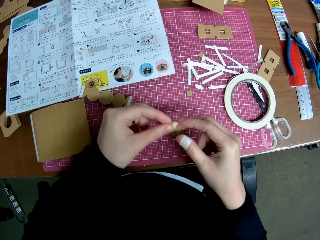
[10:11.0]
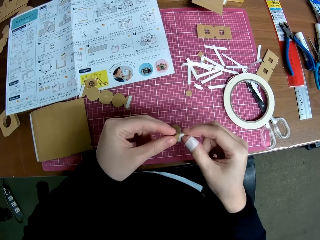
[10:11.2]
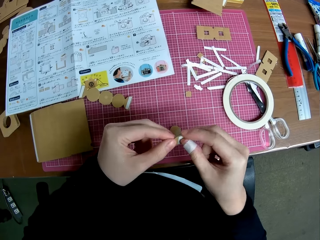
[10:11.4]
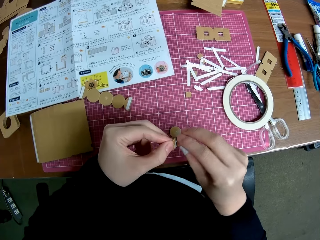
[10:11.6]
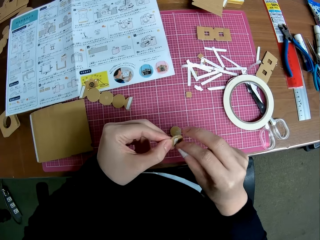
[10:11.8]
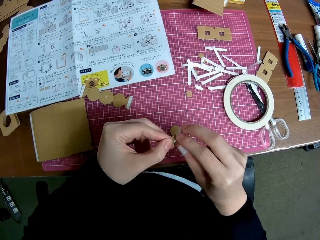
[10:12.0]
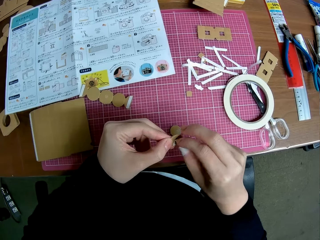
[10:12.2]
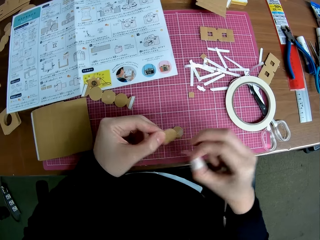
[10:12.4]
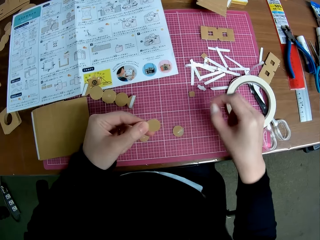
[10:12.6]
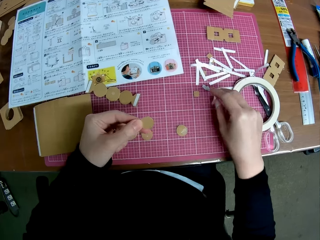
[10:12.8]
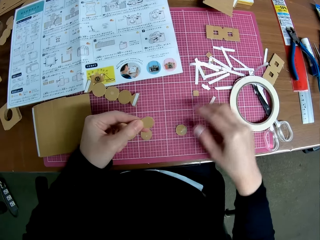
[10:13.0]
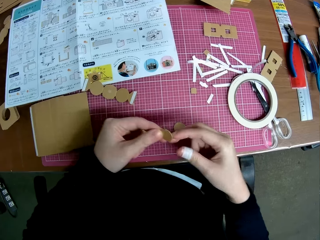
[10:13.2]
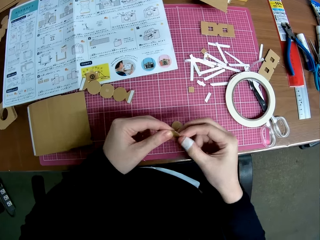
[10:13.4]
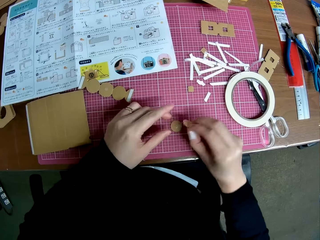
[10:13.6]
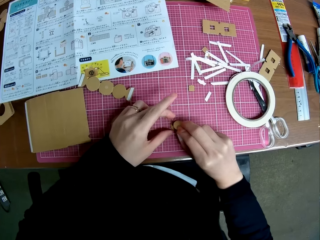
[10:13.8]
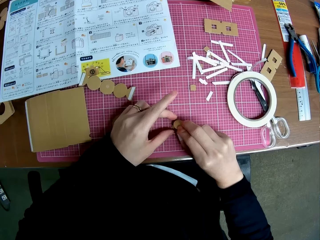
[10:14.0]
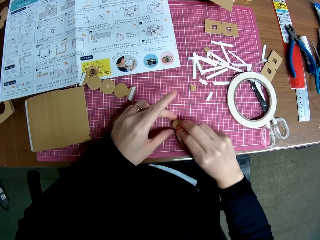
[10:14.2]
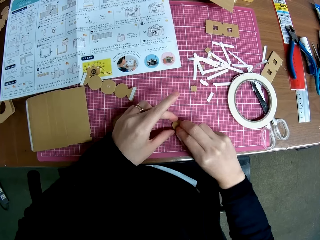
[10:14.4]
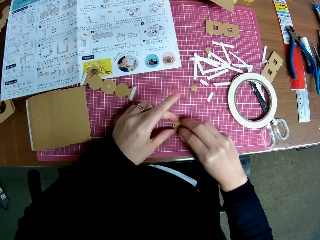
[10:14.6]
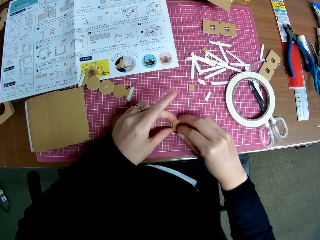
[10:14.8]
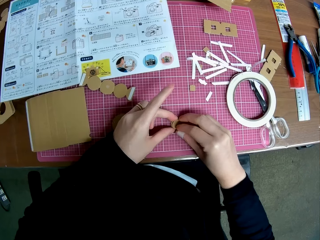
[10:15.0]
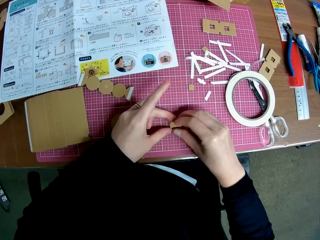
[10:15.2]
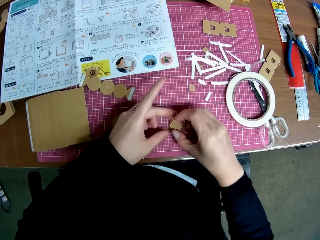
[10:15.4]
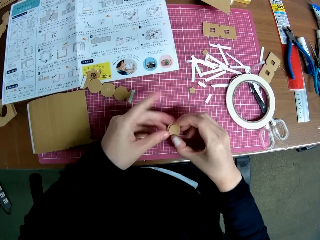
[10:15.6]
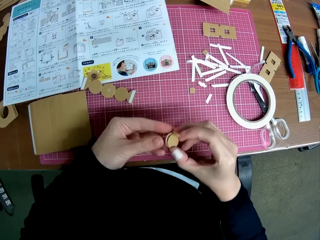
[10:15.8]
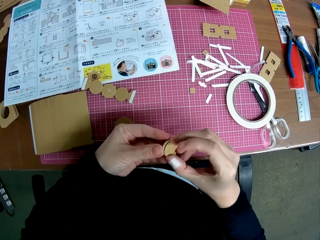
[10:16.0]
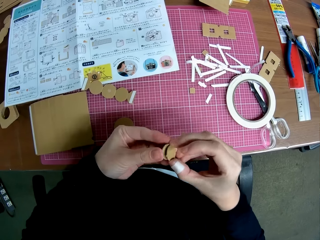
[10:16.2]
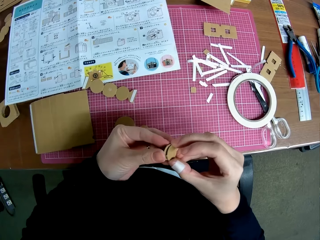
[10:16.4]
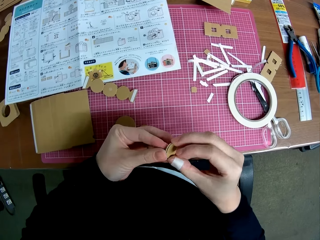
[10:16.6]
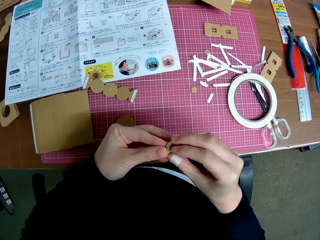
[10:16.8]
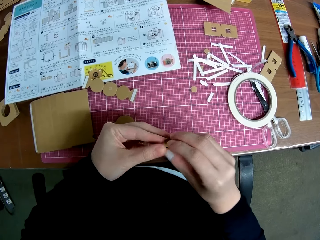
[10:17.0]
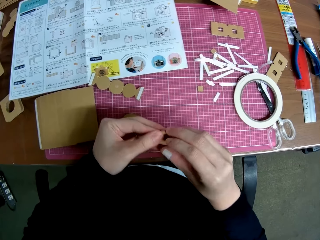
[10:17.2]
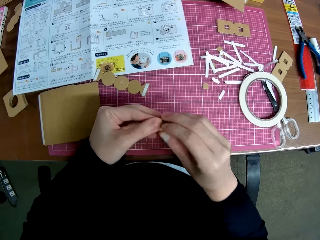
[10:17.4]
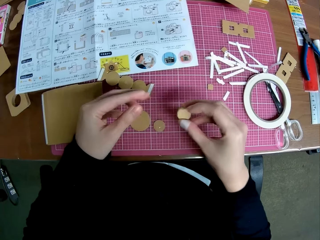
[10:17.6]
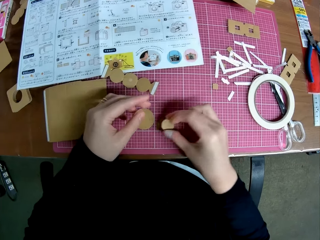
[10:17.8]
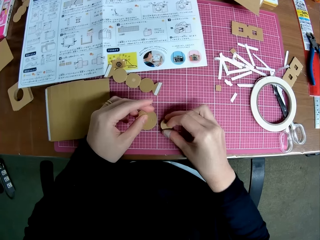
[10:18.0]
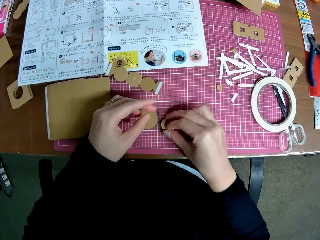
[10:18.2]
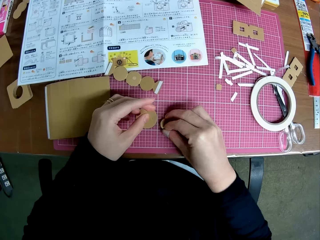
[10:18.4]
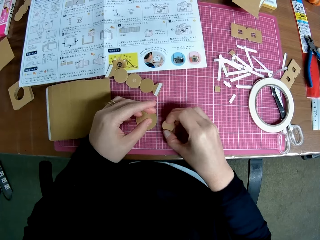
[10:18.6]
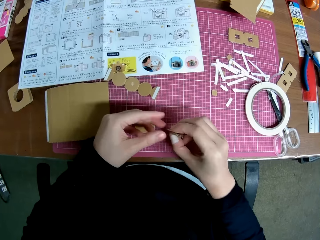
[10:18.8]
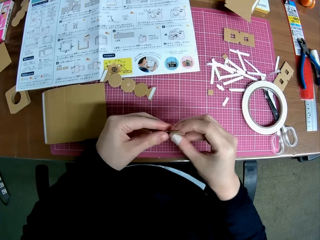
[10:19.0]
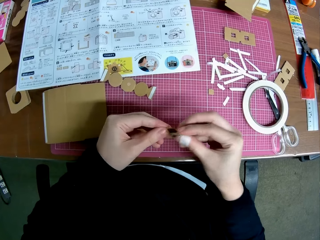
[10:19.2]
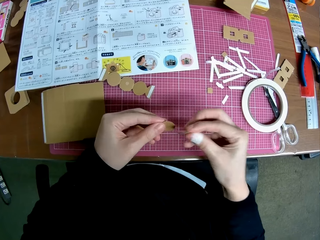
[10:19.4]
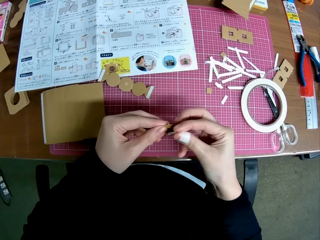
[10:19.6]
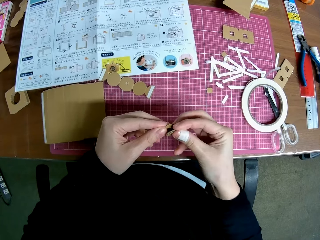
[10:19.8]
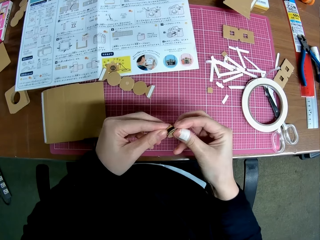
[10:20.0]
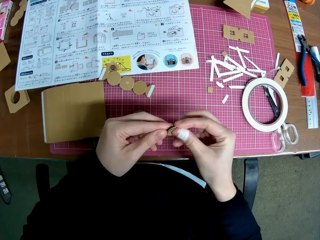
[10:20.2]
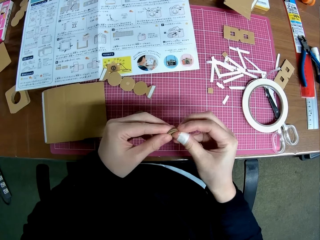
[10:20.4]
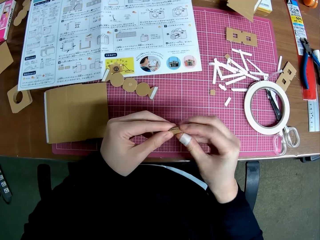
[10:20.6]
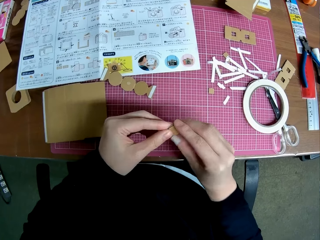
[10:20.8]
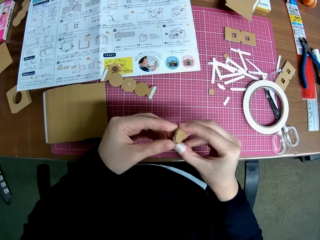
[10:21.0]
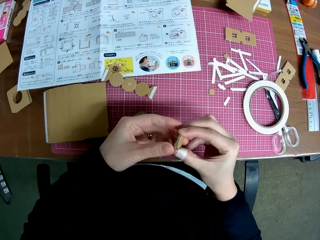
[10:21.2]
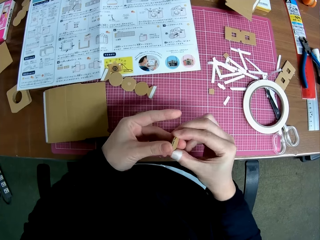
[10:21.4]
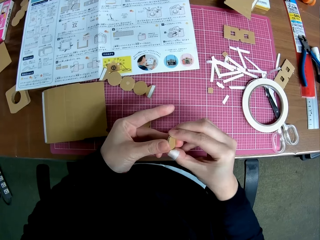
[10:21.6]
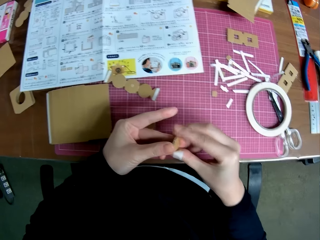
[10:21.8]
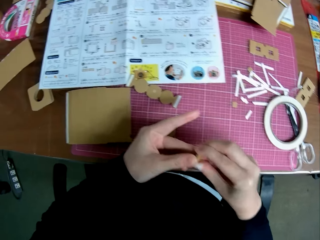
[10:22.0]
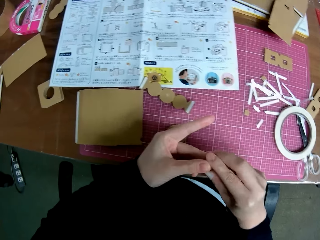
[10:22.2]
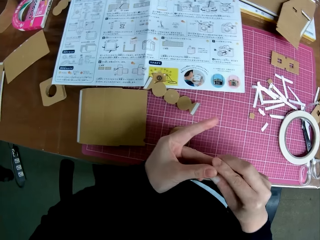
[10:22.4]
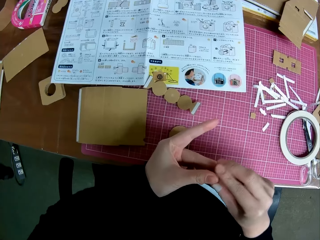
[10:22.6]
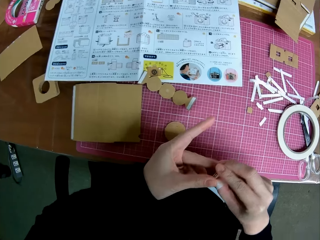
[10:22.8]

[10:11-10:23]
The camera wearer picks the cardboard craft from the cutting mat. They remove the piece of sellotape from the cardboard craft. They put the piece of sellotape to the cutting mat. They place the piece of paper on another piece of paper. They stick the cardboard crafts together. They pick up the cardboard crafts from the cutting mat. They stick the three cardboard crafts together. They pick up the cardboard crafts from the cutting mat. They stick the cardboard crafts together.

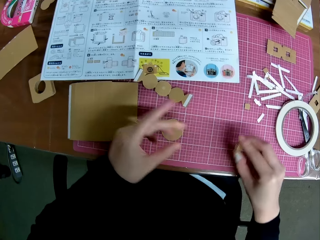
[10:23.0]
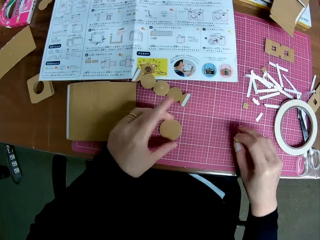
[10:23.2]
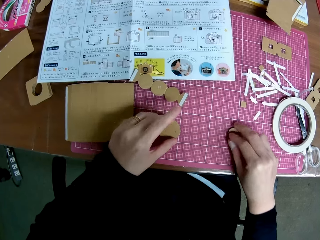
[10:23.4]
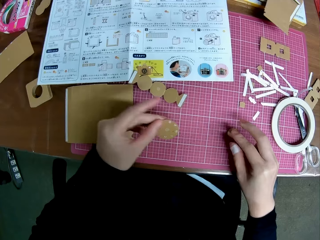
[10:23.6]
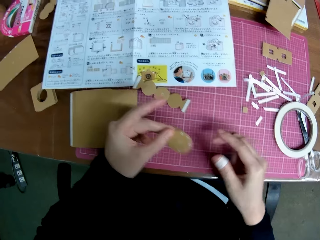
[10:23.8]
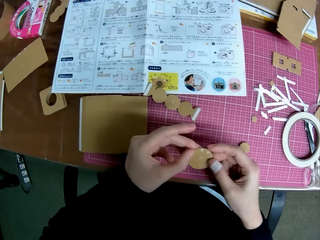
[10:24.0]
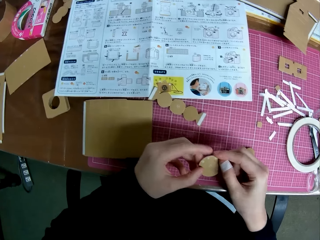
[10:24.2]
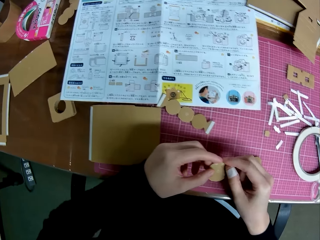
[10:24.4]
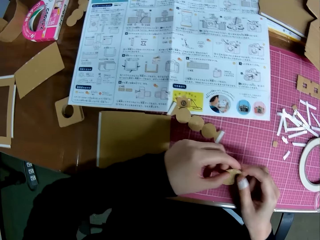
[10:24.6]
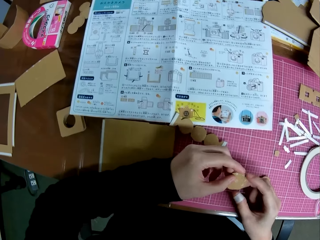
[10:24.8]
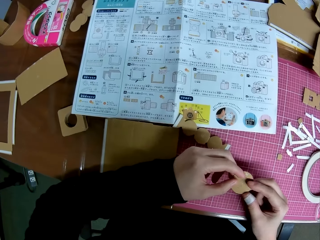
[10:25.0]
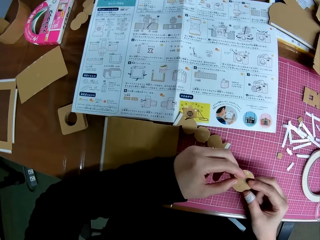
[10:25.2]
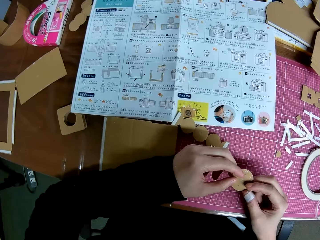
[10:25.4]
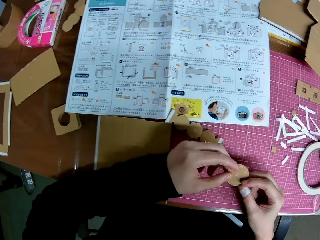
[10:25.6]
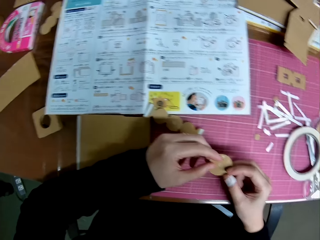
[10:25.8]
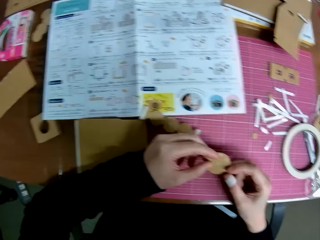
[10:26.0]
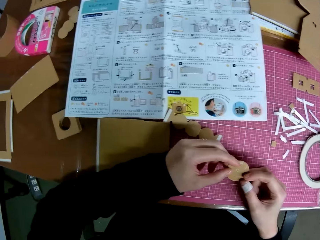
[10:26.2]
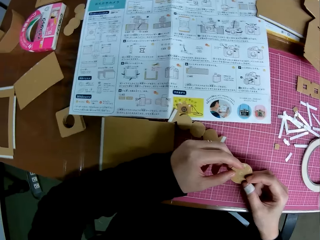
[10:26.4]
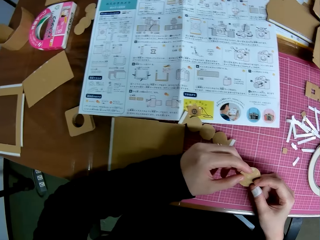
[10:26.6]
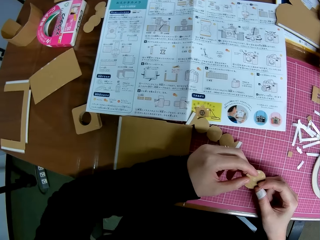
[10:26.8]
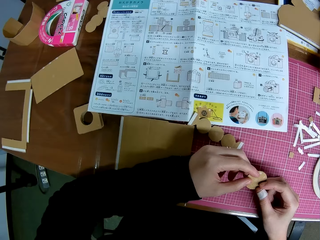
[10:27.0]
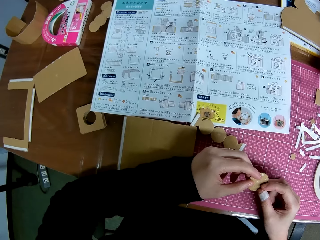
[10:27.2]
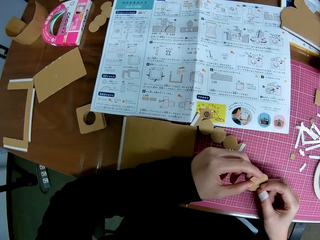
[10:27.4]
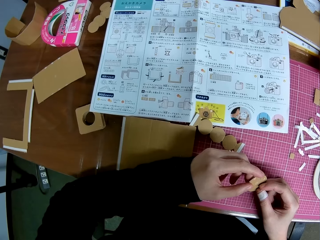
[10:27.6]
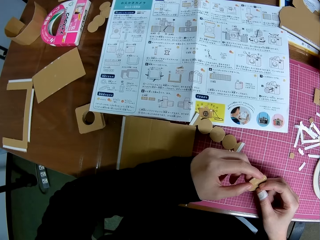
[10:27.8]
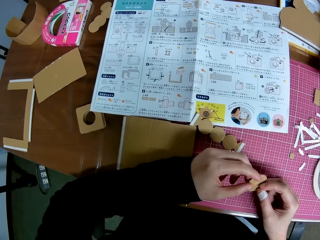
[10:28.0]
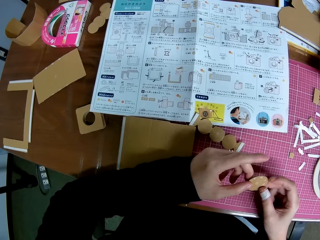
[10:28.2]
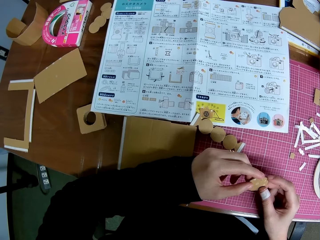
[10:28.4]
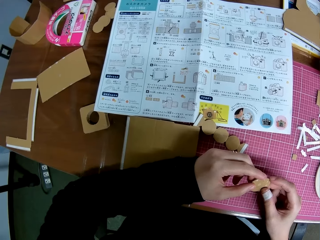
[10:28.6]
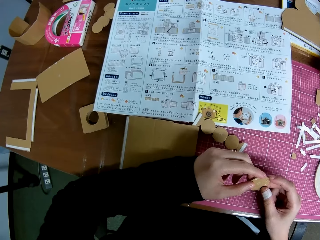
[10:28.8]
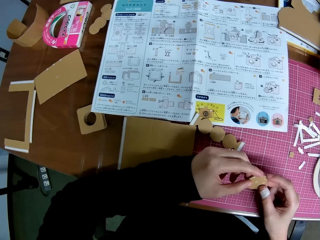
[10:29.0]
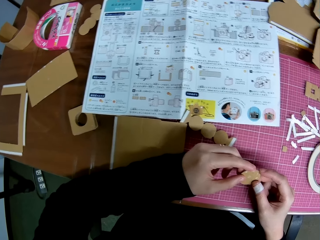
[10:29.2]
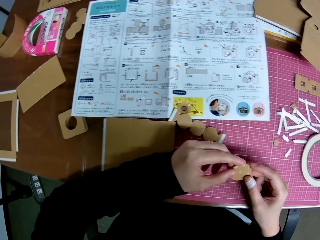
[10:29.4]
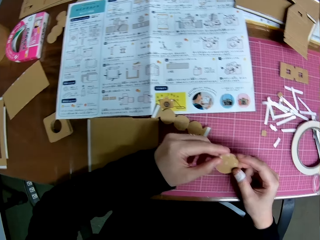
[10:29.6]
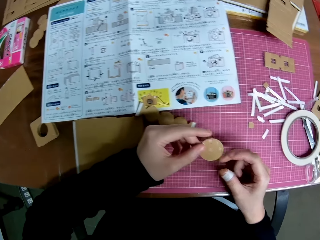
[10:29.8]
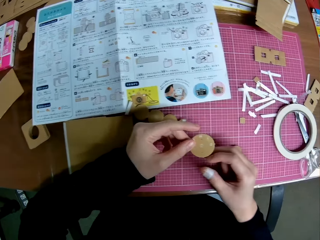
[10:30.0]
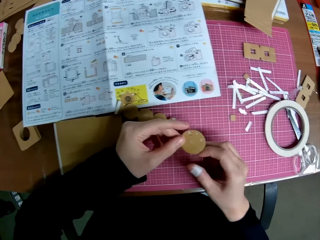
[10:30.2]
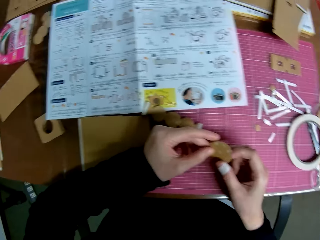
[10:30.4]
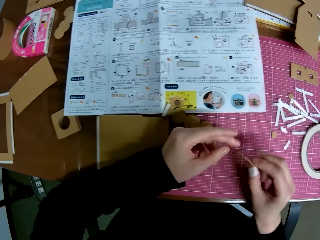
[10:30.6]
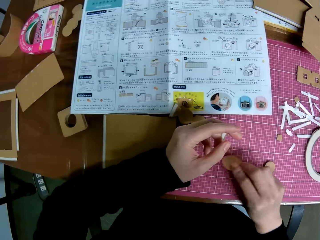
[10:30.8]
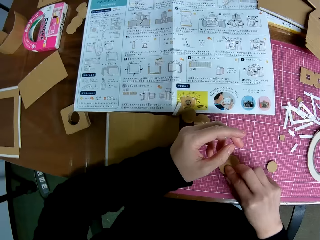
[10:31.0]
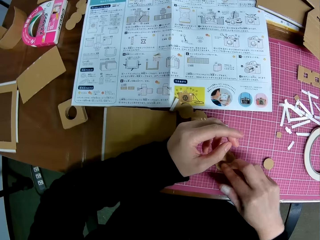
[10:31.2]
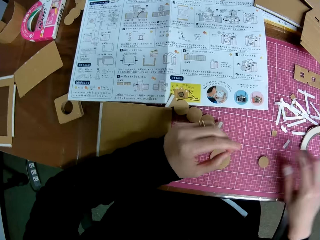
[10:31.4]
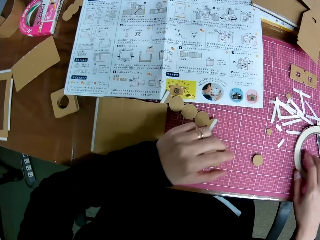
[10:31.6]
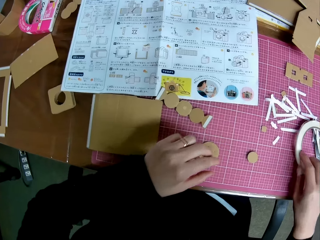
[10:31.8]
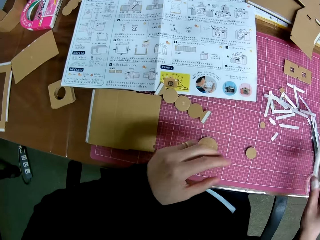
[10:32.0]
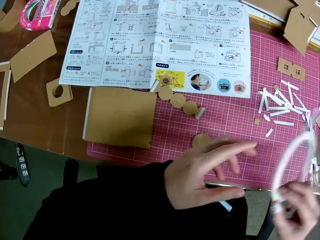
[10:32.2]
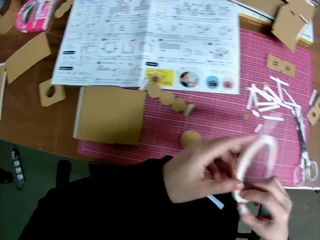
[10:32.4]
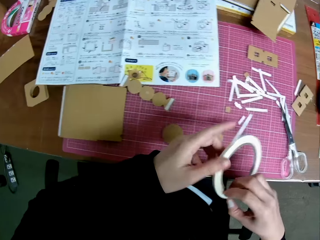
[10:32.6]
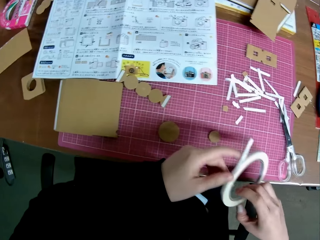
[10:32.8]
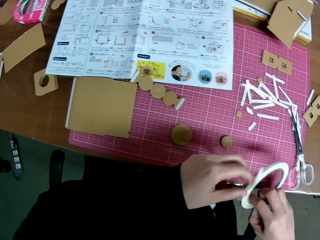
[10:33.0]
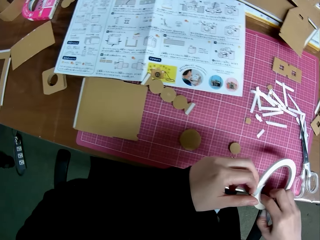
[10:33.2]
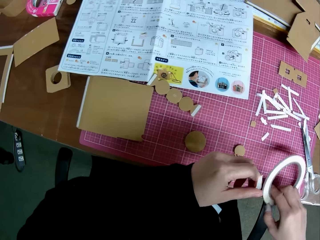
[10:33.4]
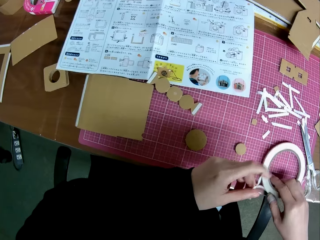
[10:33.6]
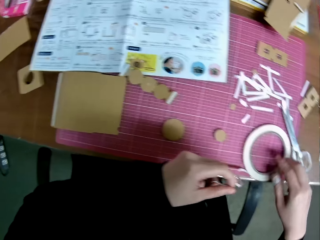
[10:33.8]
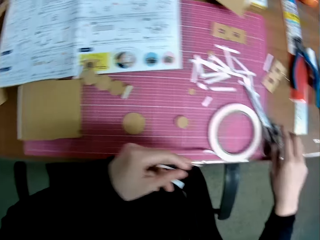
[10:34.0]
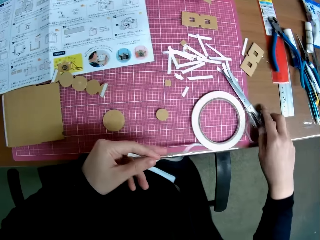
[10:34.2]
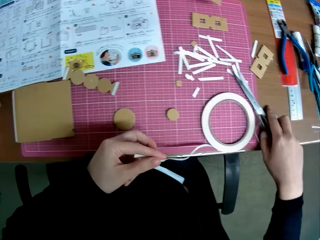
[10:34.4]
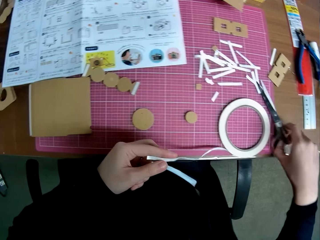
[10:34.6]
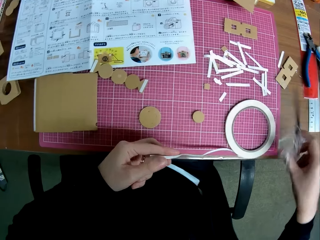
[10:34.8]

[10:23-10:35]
The camera wearer puts the cardboard crafts on the cutting mat. They pick the cardboard craft from the cutting mat. They put the cardboard craft on the cutting mat. They pick up the sellotape from the cutting mat. They unwrap the sellotape.
